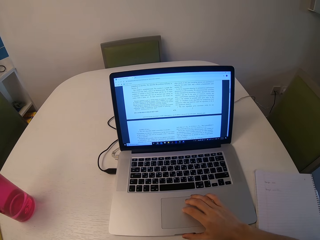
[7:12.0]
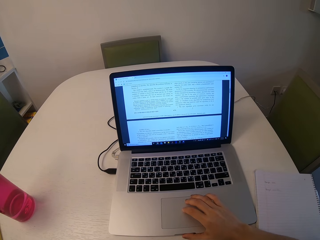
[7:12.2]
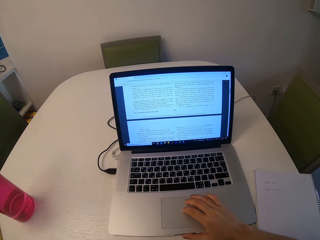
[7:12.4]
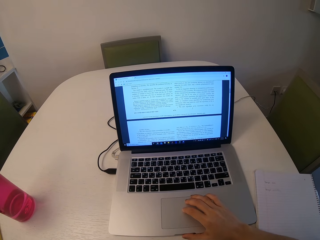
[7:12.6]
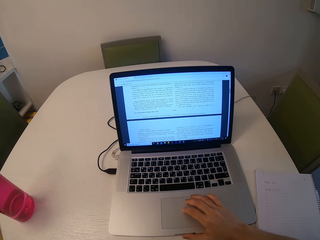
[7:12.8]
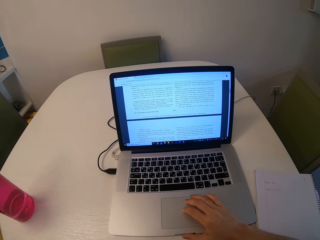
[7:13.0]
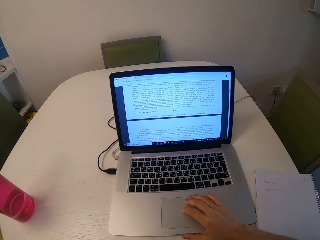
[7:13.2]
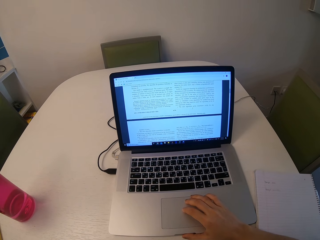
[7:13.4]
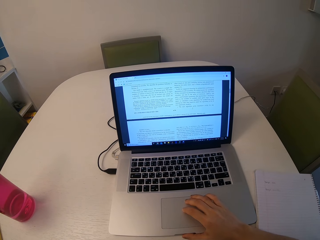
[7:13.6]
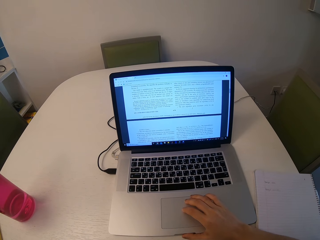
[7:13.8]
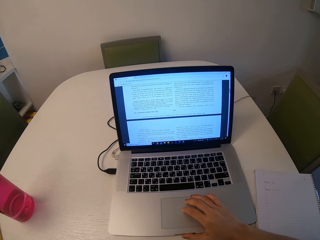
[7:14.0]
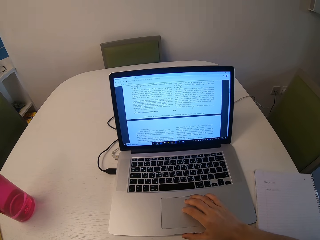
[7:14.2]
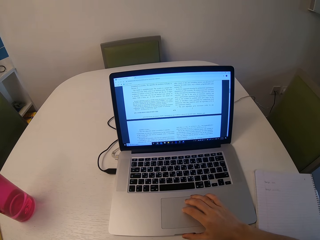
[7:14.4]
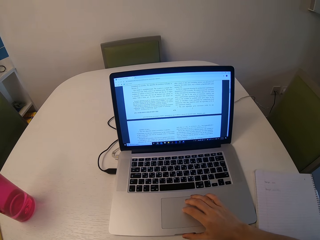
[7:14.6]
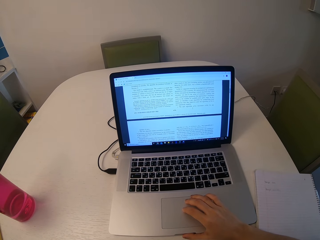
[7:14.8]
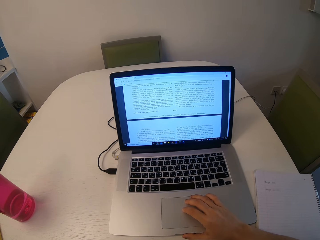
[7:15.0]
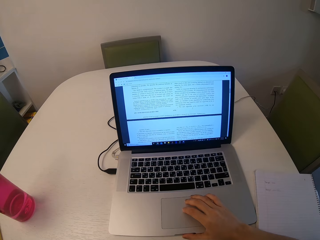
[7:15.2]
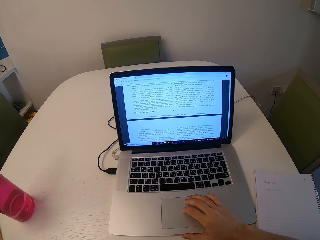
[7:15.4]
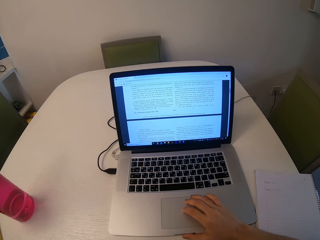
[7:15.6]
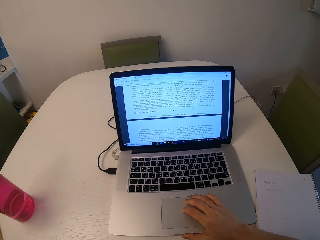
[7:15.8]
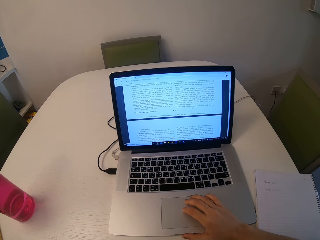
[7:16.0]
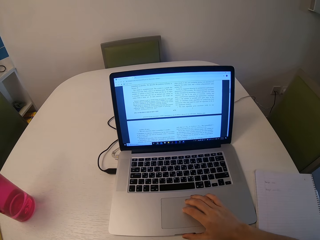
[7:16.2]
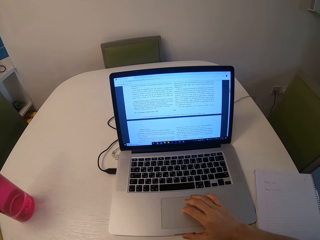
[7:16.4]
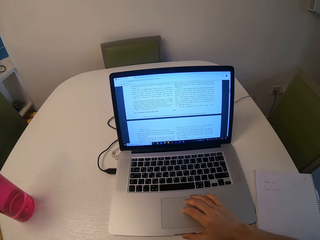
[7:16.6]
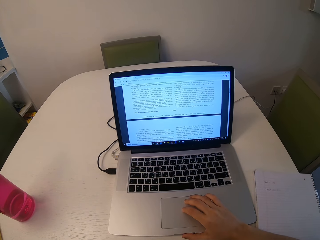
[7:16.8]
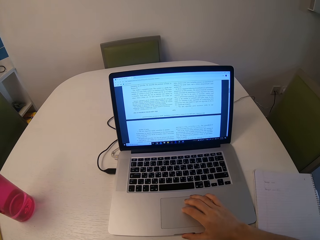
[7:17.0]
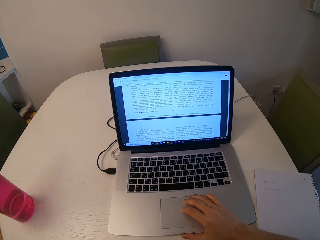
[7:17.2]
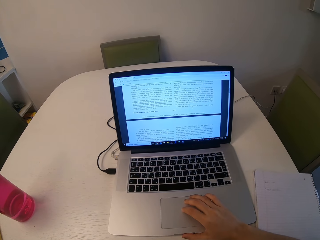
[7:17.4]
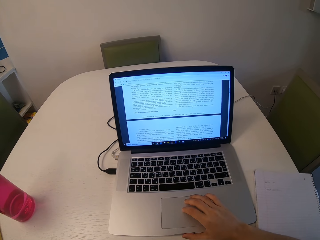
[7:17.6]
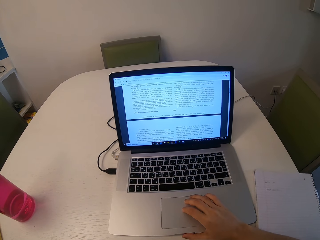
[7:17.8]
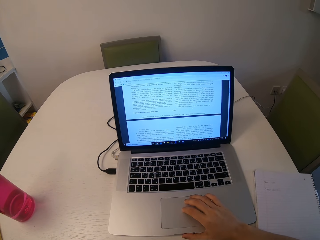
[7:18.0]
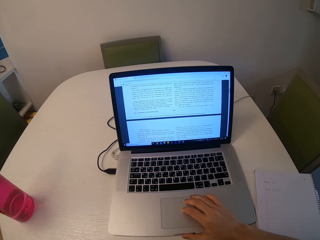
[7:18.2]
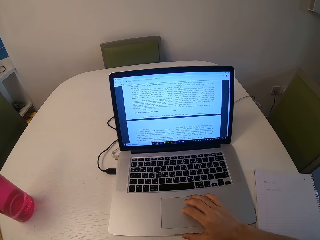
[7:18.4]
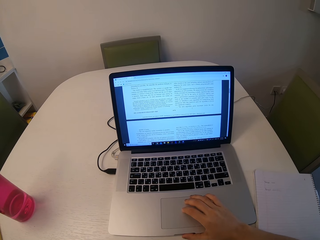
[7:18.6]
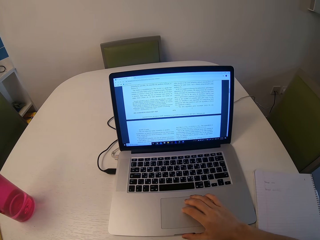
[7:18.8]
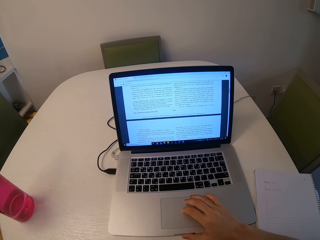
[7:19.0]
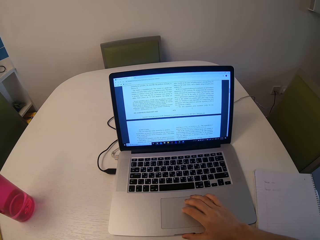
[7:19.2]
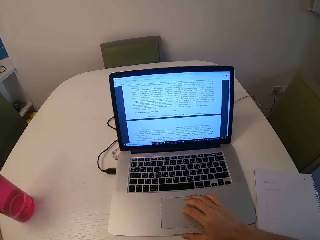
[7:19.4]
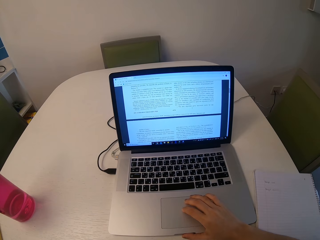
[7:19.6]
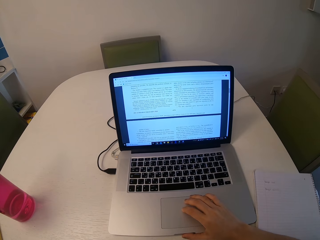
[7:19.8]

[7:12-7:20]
The camera wearer reads through the document on the laptop.

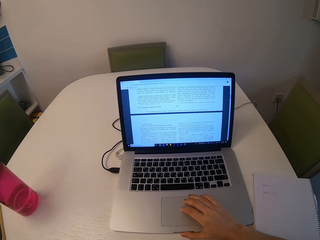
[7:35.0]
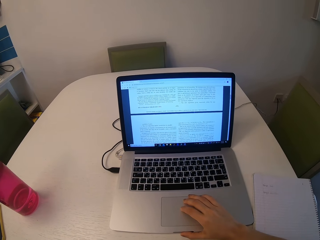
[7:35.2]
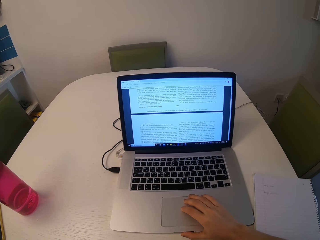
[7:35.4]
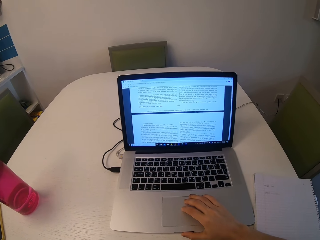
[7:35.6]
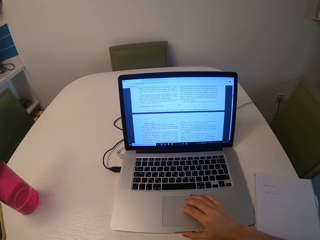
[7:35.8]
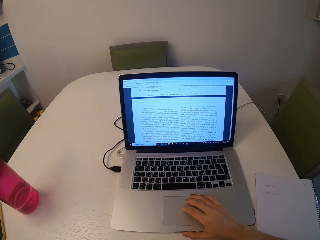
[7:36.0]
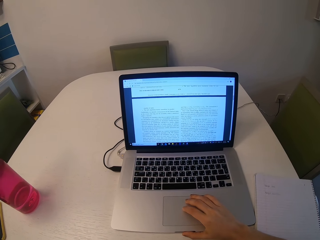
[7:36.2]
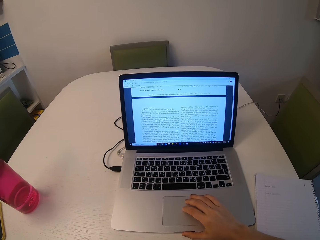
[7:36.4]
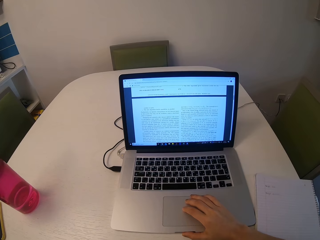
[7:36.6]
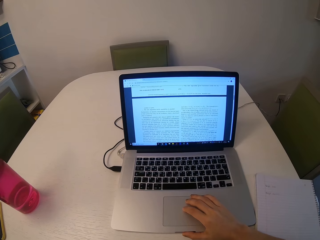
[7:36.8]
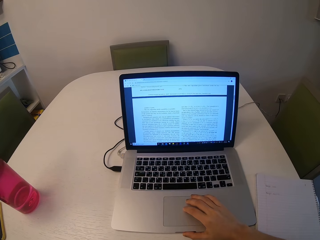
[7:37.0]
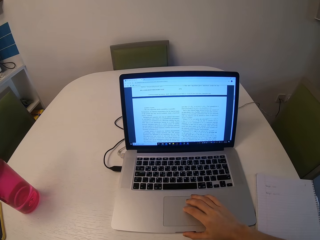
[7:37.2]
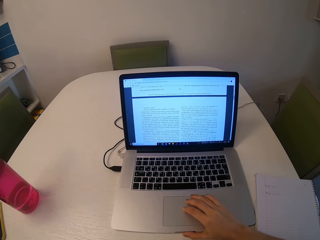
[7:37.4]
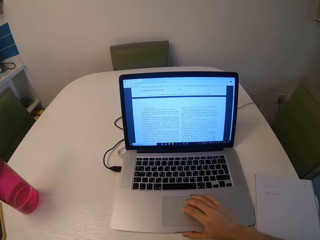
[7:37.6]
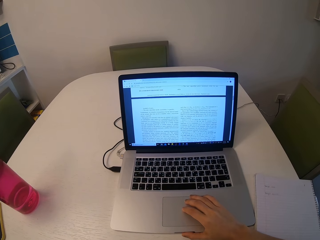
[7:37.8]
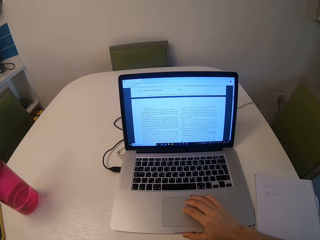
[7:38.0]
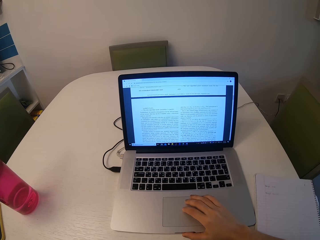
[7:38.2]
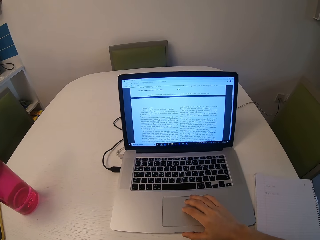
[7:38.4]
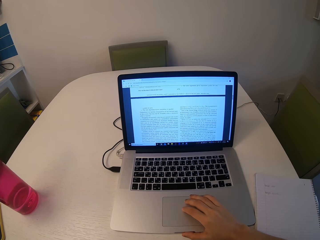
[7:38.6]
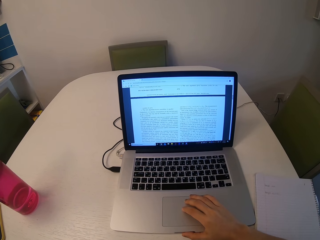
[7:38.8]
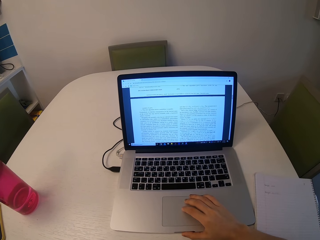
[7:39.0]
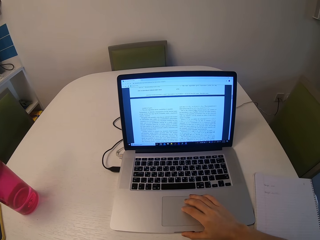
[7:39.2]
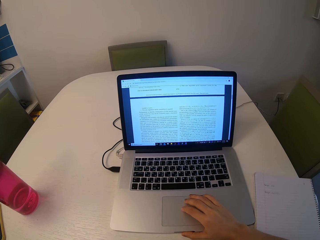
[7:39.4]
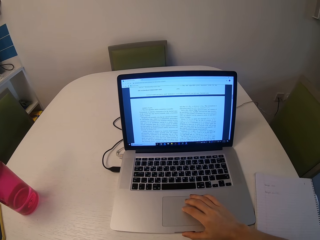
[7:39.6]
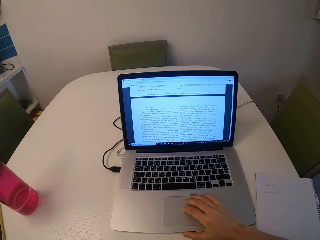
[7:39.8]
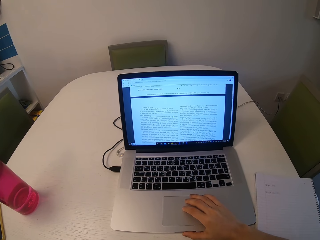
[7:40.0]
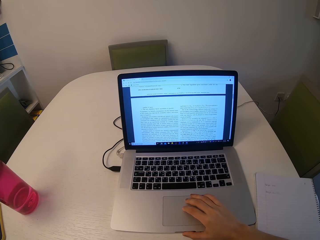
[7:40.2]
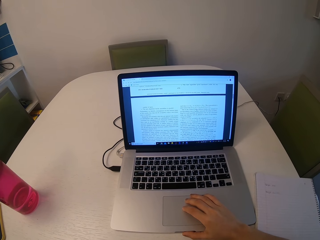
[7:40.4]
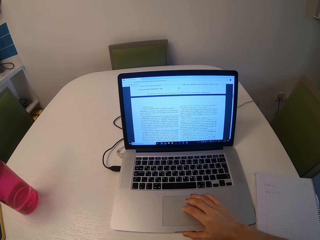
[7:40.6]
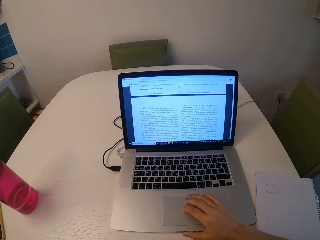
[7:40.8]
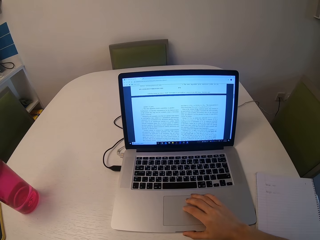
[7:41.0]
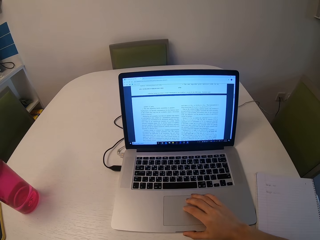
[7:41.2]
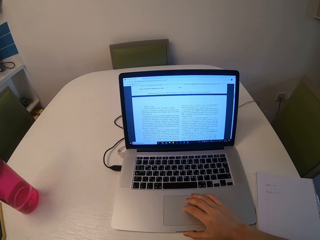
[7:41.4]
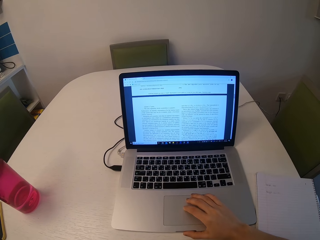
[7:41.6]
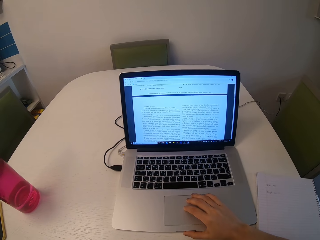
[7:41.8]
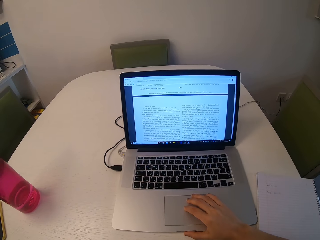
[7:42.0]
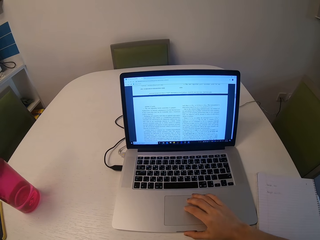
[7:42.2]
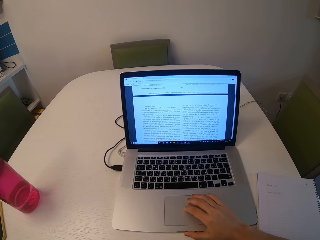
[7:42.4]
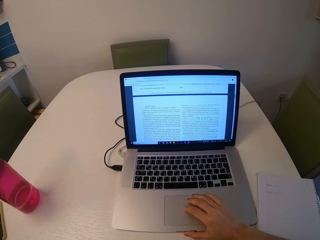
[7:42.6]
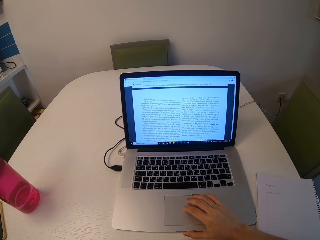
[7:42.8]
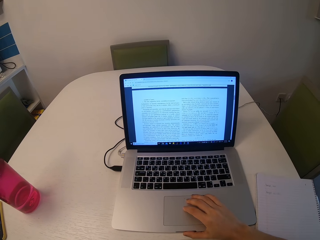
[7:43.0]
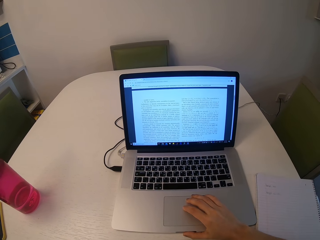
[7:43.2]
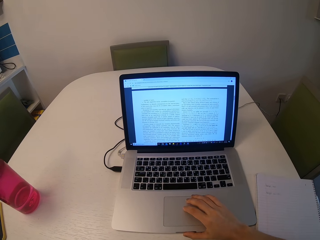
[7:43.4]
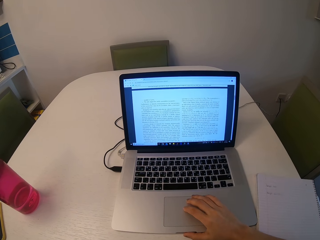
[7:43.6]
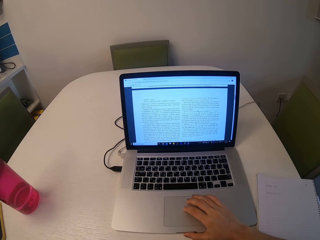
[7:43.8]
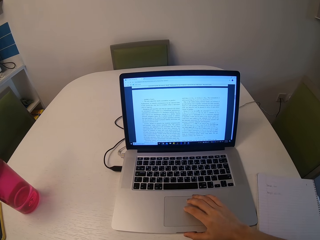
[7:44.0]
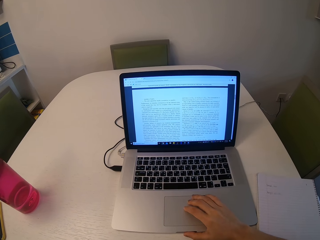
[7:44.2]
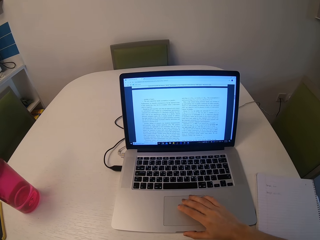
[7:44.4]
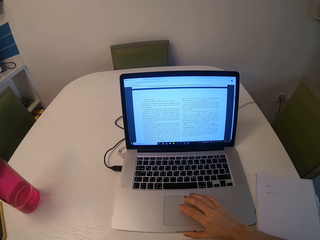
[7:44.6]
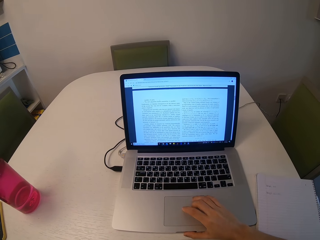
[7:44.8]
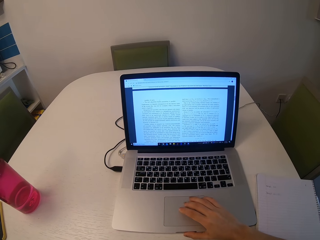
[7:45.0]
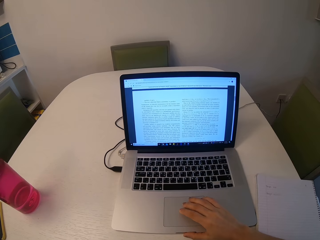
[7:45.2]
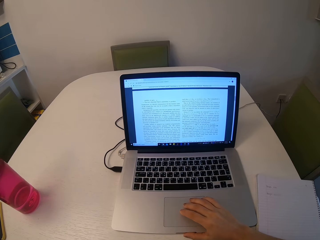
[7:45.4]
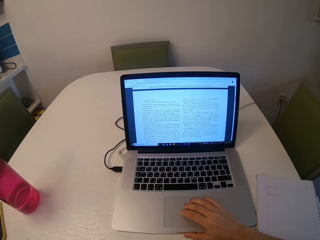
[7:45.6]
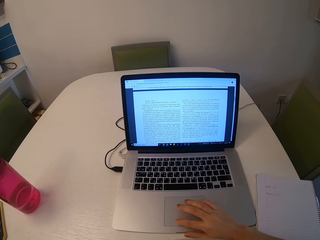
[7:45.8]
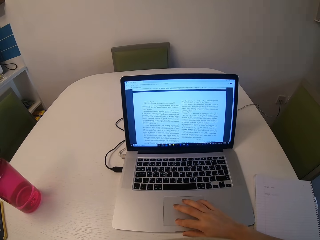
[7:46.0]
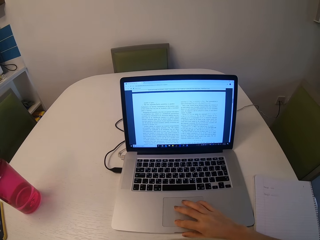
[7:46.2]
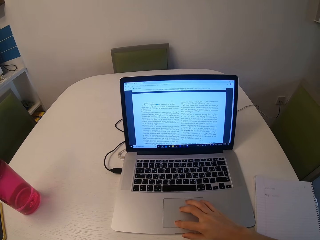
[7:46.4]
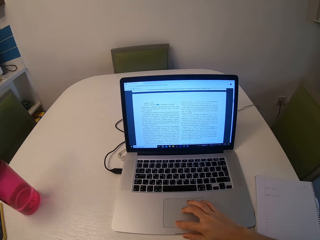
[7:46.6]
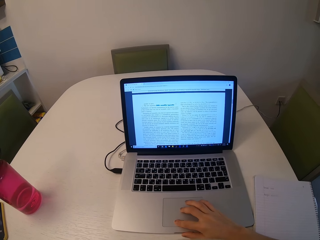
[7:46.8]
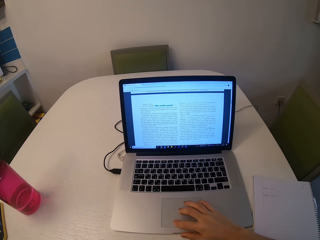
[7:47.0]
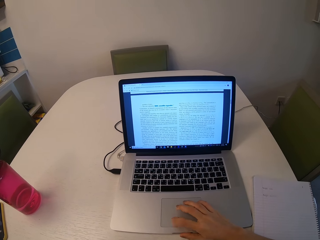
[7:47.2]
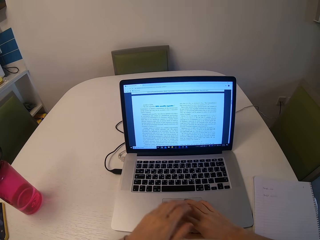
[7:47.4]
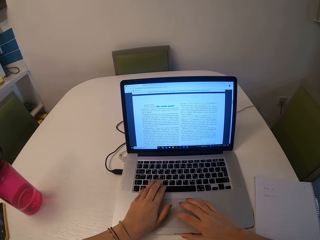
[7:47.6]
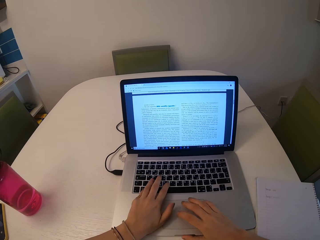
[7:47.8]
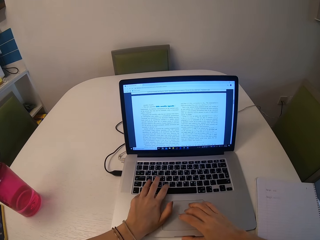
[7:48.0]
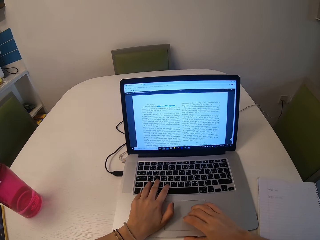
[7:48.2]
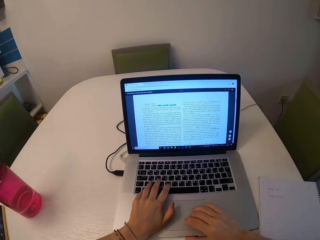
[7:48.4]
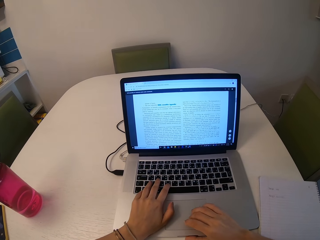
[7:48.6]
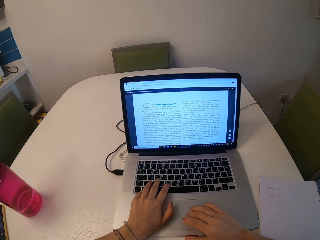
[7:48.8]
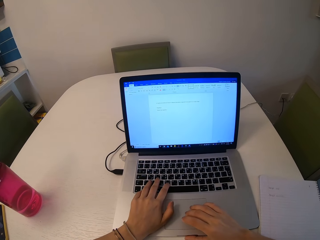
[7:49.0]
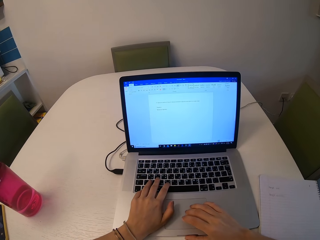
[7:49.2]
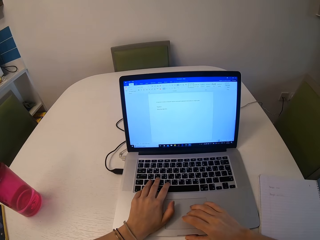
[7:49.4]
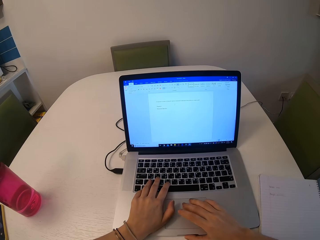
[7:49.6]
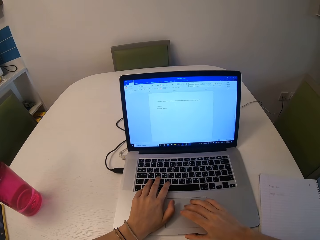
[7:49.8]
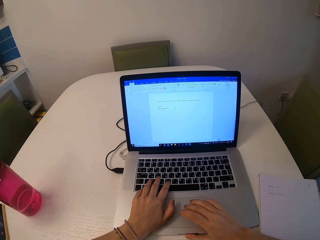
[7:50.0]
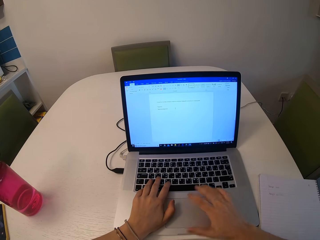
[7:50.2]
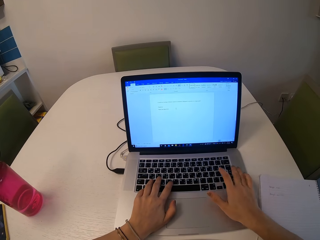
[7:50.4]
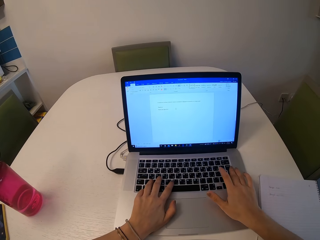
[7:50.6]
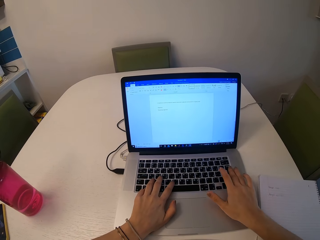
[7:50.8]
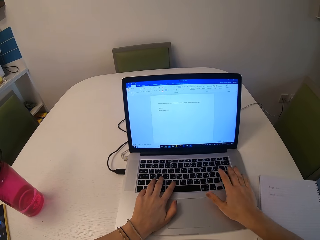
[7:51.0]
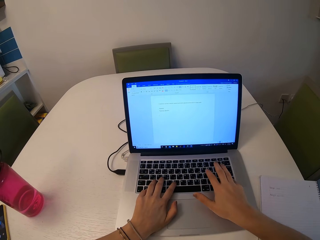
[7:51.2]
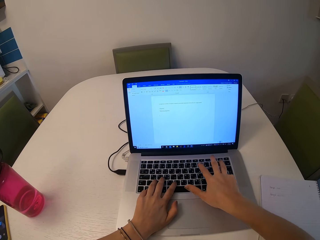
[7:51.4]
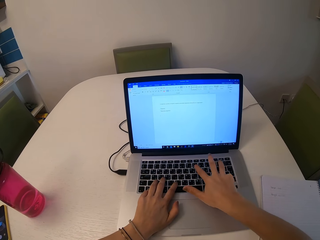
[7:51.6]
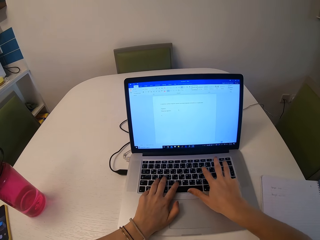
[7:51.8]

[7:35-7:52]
The camera wearer scrolls on the document on the laptop with her fingers. She types on the keyboard.
